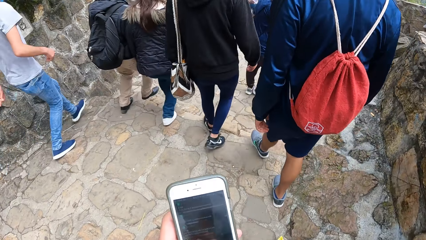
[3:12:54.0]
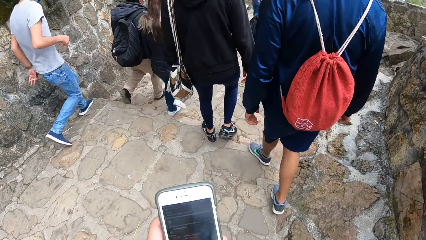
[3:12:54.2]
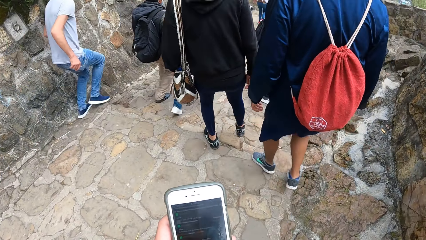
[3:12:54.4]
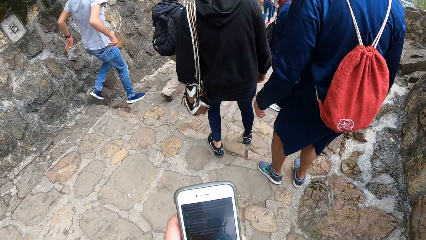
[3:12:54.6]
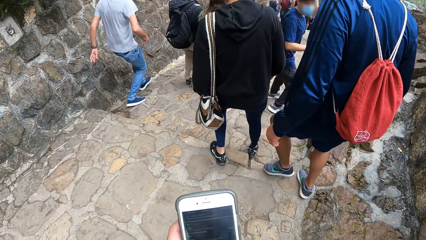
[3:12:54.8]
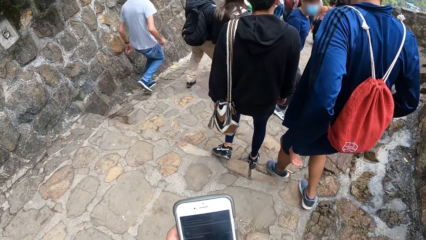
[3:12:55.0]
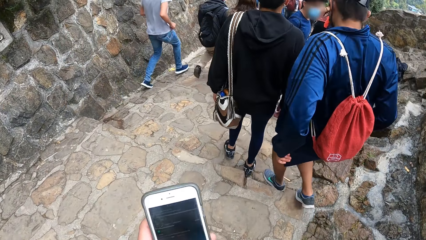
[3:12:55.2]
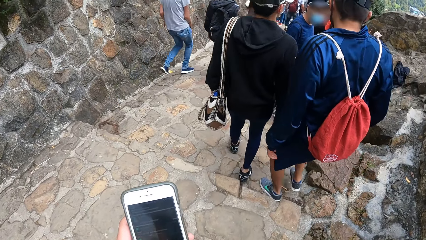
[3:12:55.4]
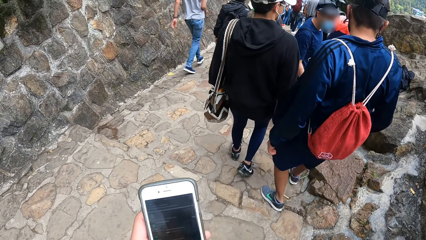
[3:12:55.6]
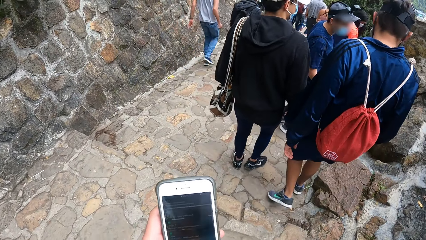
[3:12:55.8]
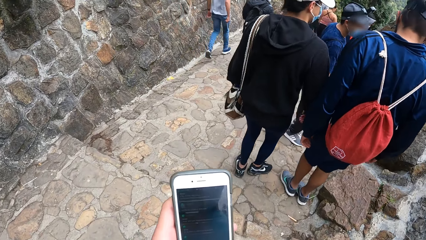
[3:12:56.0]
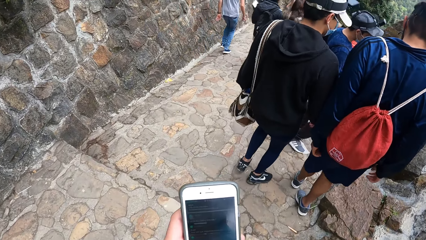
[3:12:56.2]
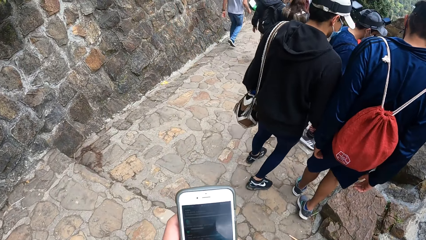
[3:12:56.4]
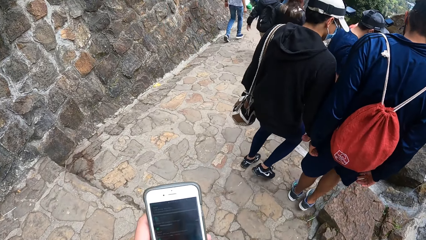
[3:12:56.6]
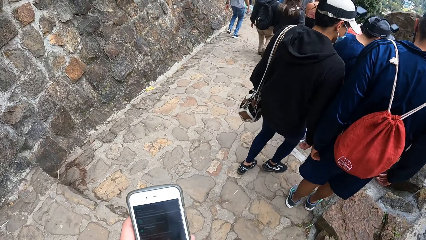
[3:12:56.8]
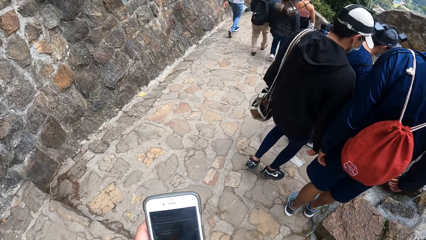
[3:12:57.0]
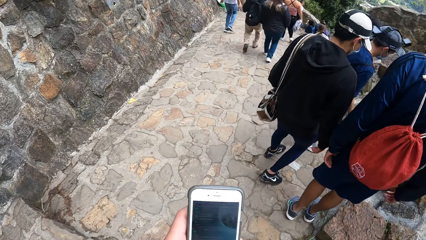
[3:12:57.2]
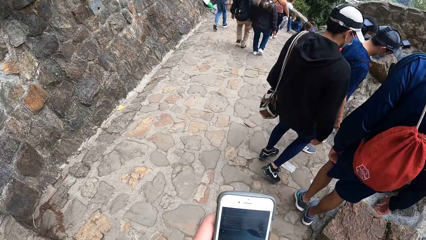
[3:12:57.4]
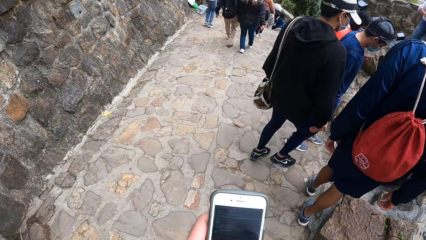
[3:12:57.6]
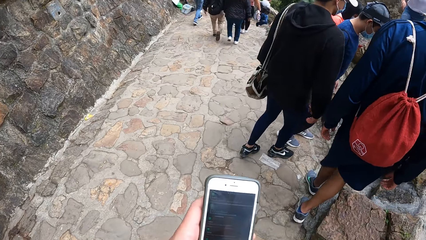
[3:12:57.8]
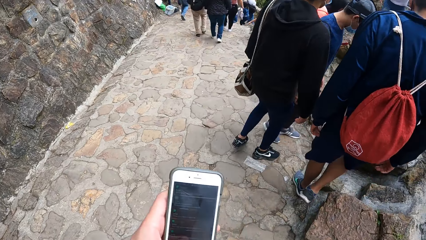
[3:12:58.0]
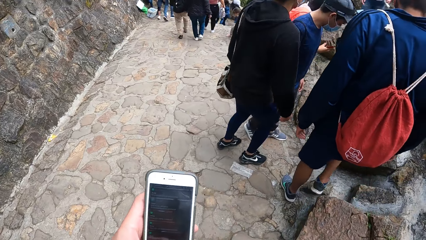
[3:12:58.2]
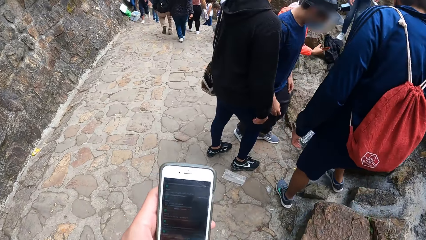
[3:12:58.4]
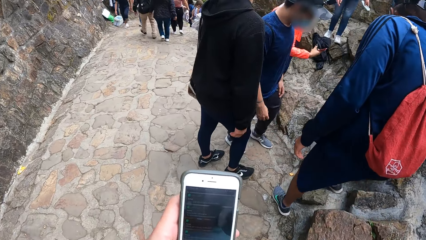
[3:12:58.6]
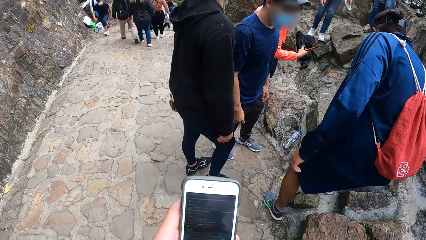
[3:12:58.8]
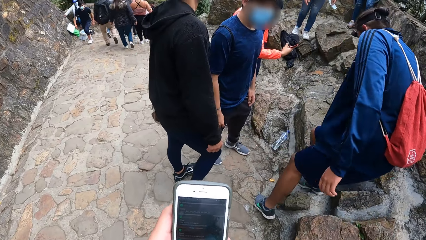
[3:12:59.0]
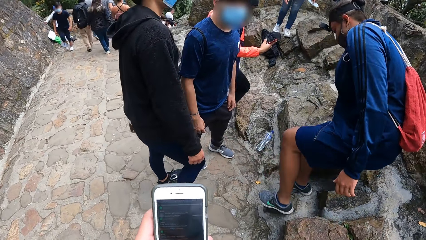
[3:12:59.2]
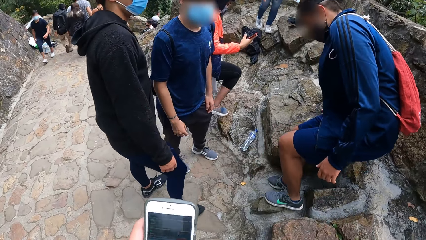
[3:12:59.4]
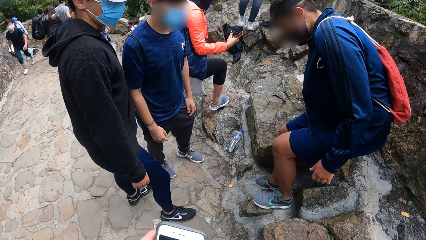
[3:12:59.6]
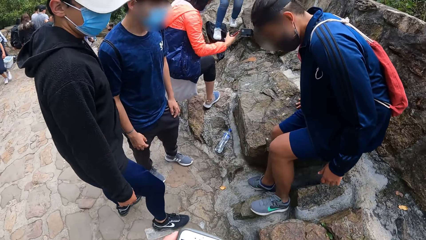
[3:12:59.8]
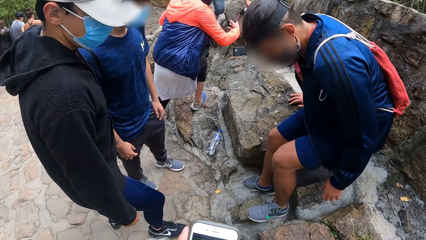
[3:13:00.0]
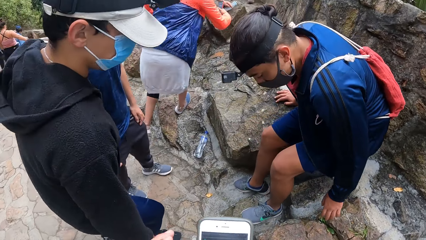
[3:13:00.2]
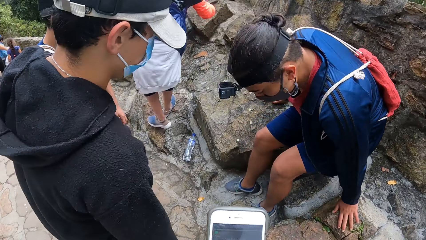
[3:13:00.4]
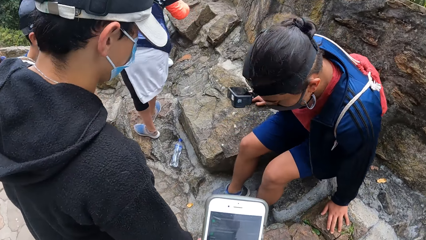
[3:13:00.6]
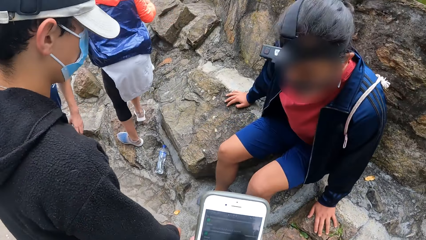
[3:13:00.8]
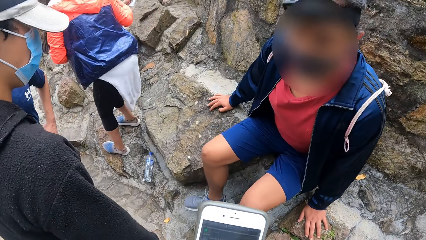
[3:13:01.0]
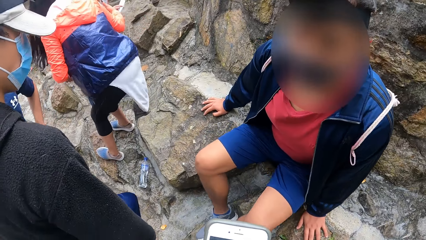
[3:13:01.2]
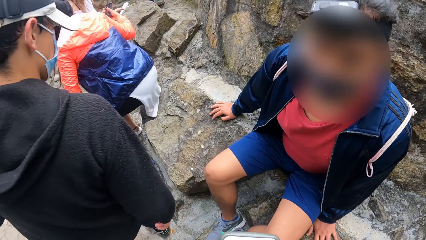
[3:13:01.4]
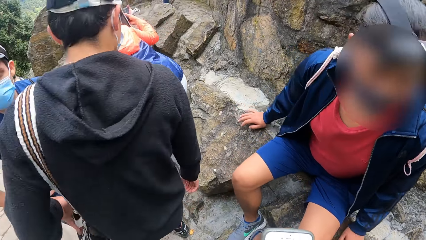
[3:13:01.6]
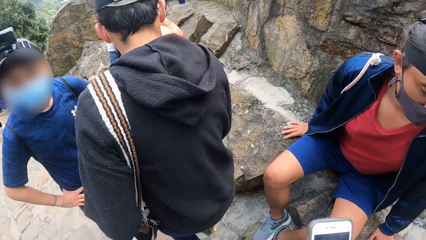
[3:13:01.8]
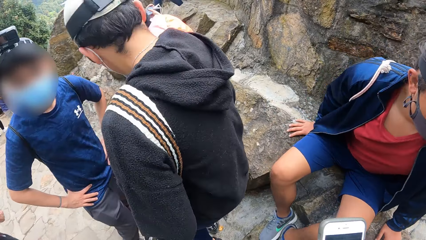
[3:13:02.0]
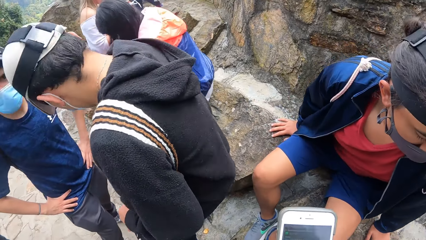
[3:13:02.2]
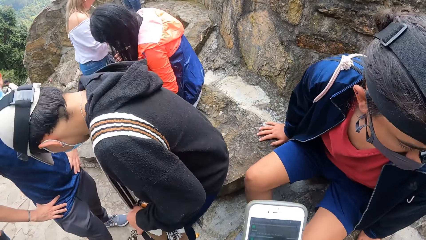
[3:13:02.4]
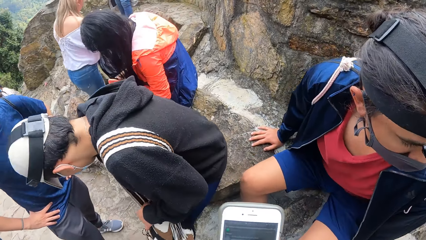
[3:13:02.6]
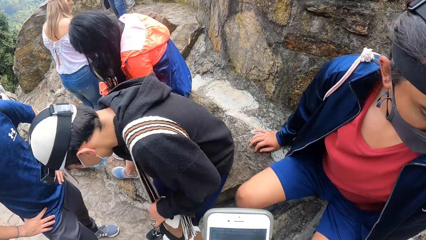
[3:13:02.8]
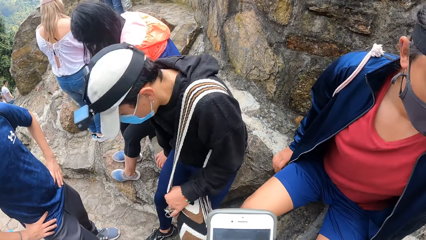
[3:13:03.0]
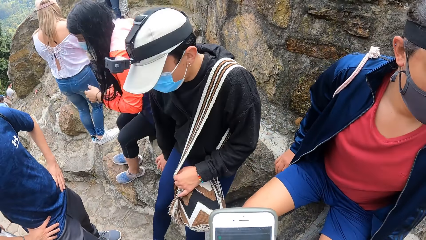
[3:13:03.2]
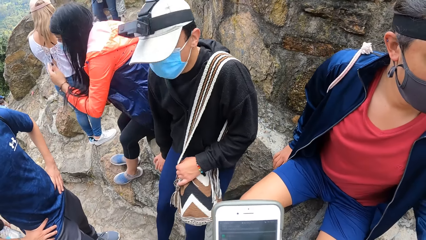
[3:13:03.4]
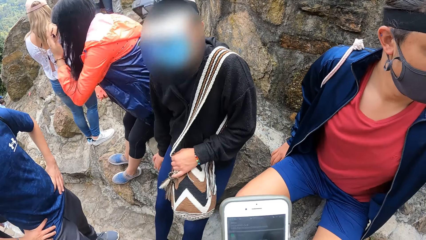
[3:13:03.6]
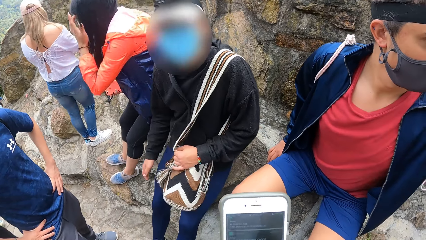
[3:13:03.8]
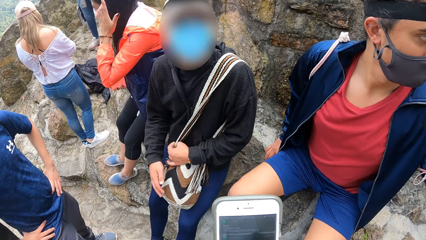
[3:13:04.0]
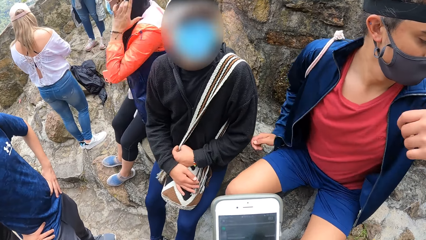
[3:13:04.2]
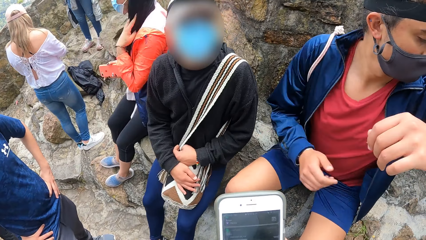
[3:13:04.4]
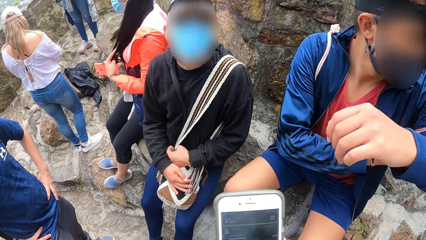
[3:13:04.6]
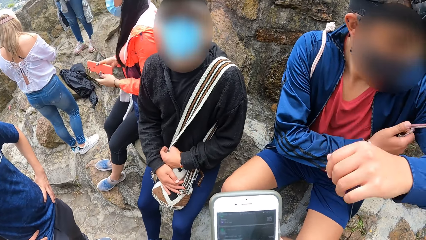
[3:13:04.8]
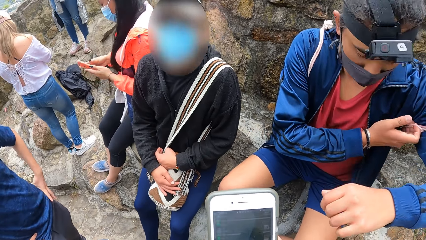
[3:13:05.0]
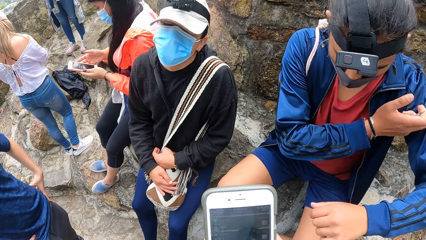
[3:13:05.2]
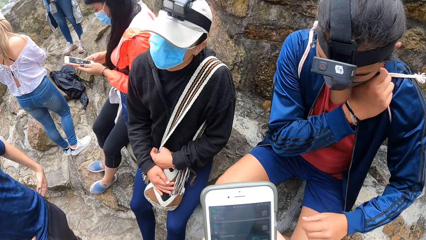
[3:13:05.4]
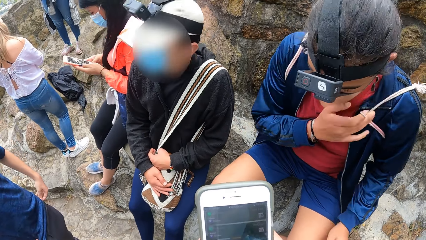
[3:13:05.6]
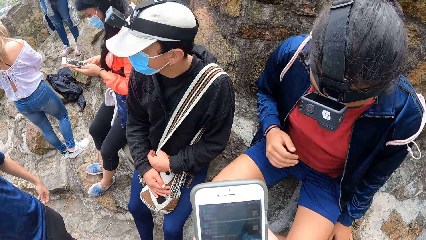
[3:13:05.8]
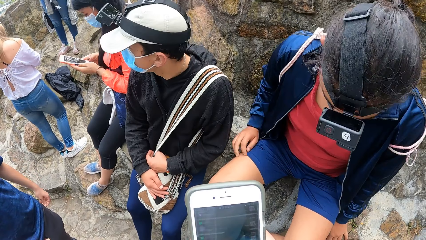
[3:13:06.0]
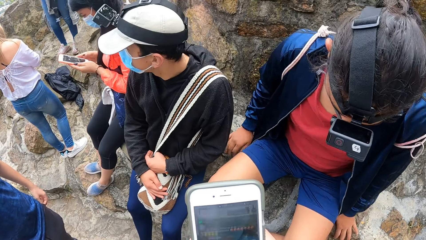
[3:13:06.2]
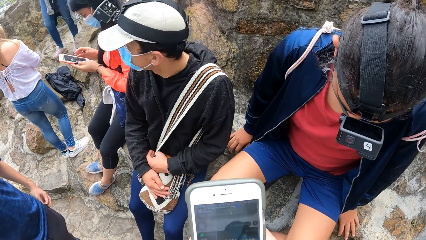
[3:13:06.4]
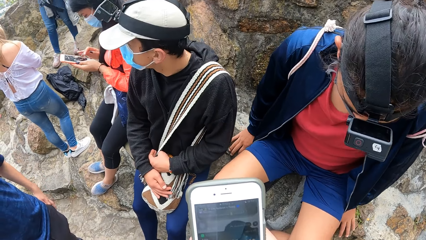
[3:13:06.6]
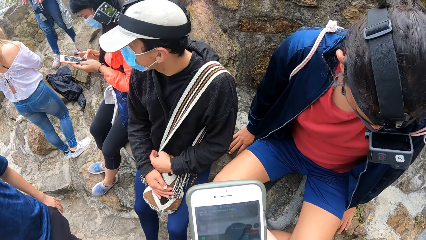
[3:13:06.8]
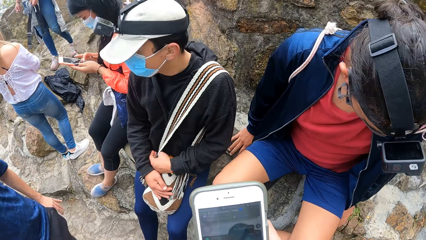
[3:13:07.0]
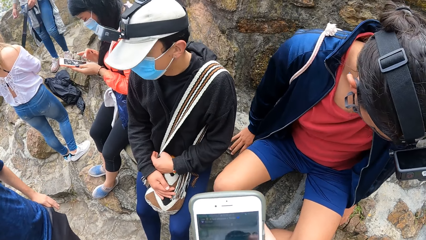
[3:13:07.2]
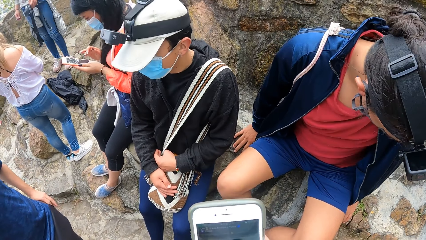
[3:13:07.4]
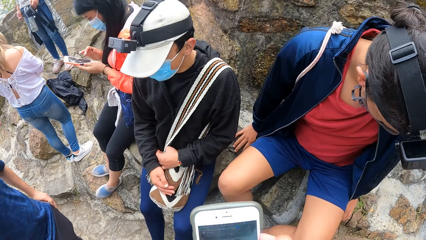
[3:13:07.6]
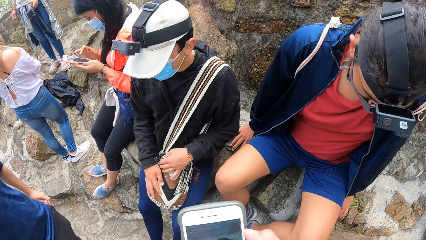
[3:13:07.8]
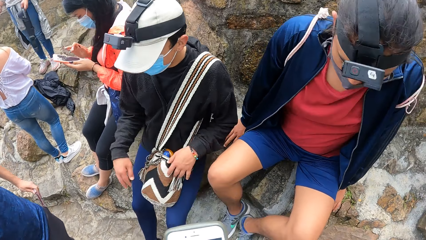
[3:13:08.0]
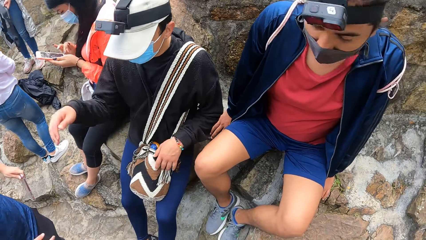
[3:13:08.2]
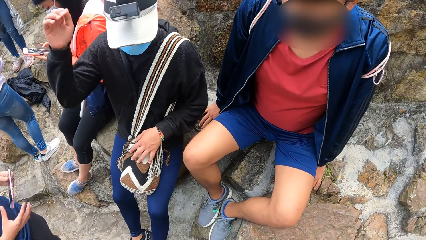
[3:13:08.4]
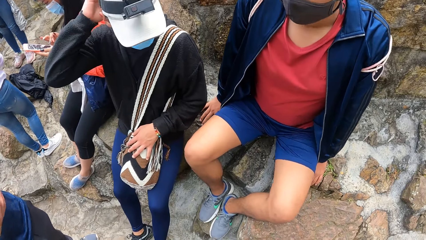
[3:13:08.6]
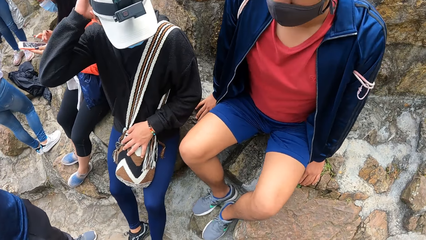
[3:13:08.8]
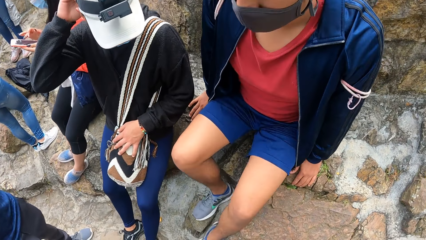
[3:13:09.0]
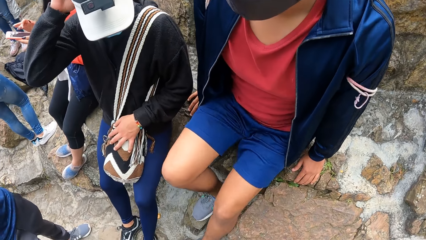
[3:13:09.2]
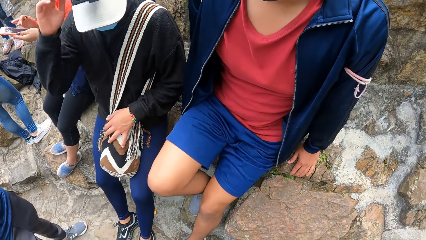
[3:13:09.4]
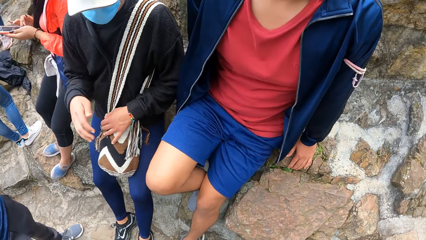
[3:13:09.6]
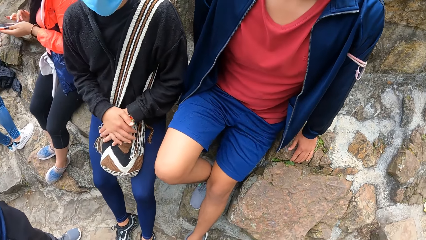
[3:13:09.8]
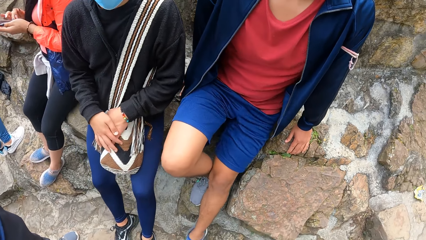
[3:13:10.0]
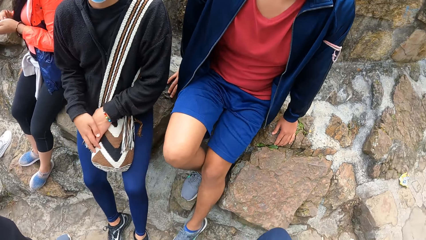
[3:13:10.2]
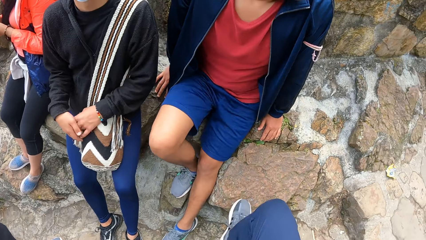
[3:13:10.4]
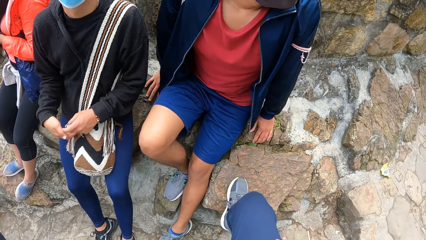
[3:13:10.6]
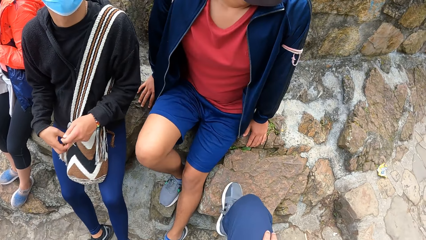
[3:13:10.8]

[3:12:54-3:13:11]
A man sits on a rock. The camera wearer interacts with the man, another man and a third man. The second man sits on the rock. The first man adjusts a bag strap on his right hand with his left hand, places his left hand on the rock and places his right hand on the rock. The second man adjusts the camera on his head with his right hand.
